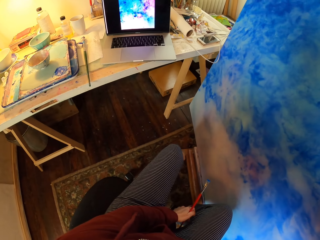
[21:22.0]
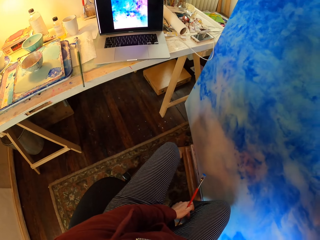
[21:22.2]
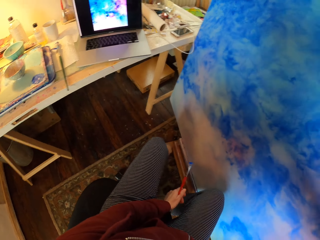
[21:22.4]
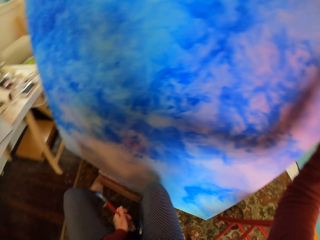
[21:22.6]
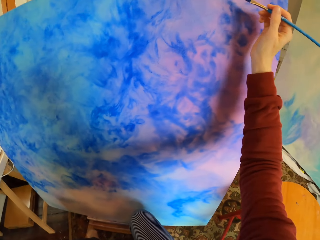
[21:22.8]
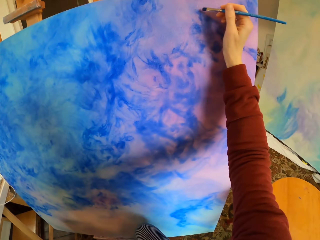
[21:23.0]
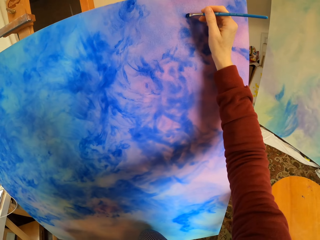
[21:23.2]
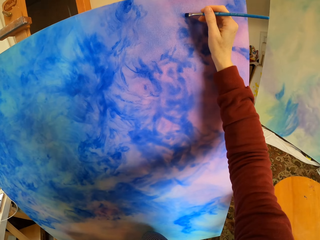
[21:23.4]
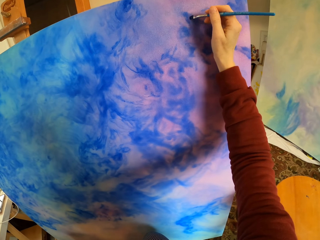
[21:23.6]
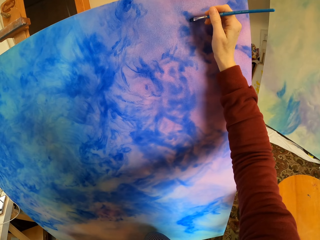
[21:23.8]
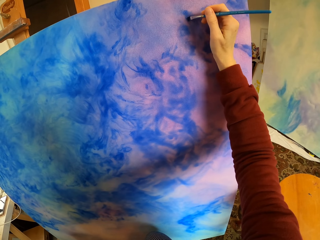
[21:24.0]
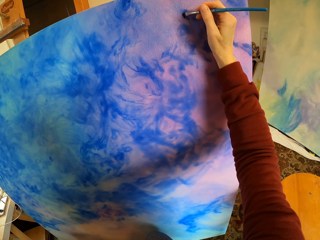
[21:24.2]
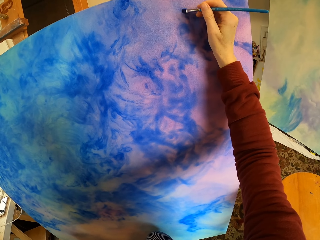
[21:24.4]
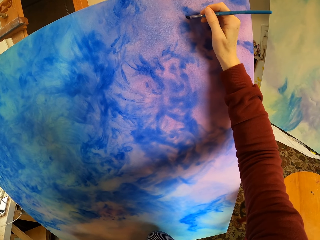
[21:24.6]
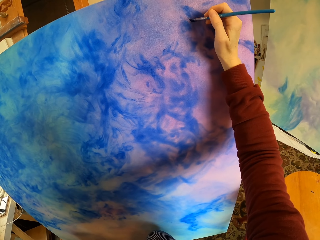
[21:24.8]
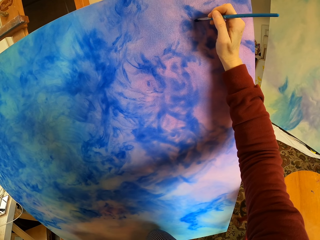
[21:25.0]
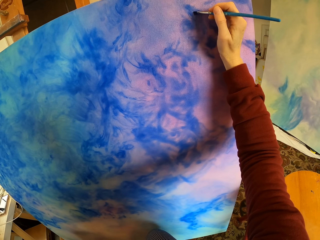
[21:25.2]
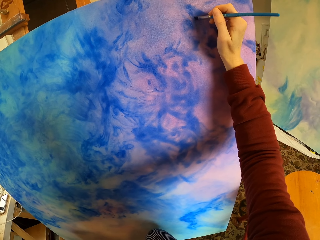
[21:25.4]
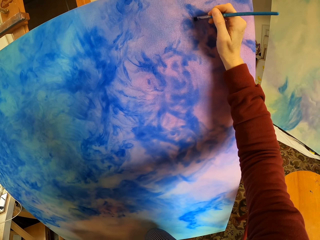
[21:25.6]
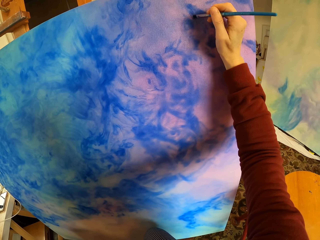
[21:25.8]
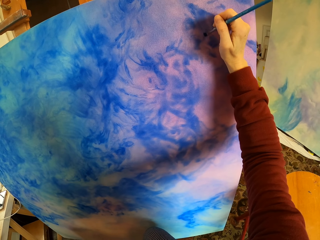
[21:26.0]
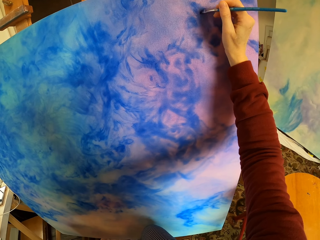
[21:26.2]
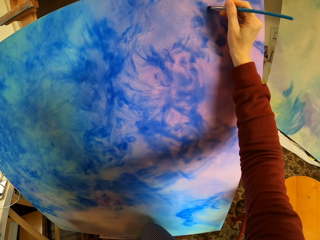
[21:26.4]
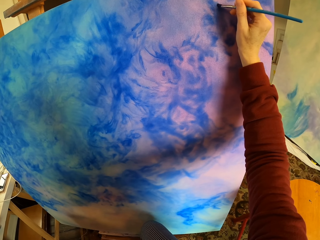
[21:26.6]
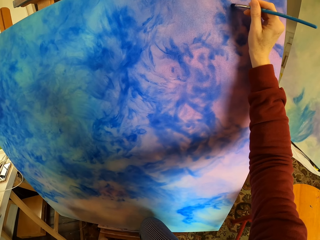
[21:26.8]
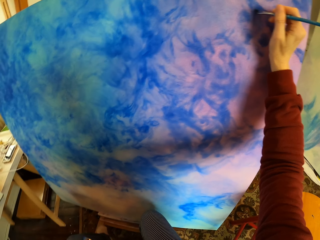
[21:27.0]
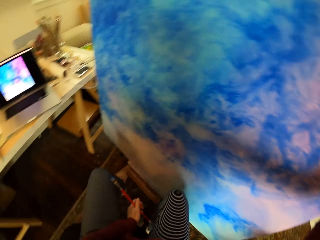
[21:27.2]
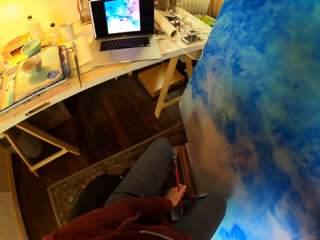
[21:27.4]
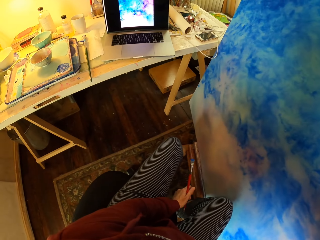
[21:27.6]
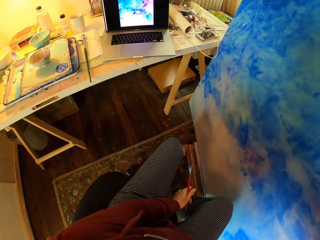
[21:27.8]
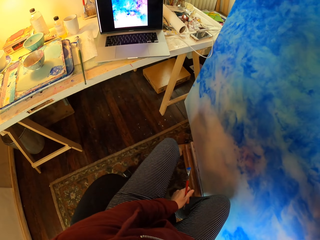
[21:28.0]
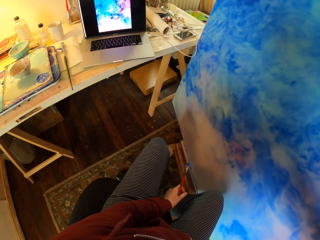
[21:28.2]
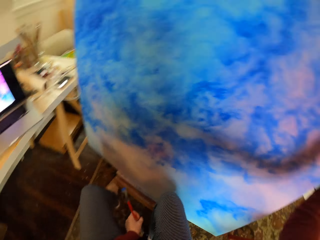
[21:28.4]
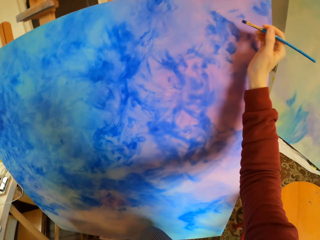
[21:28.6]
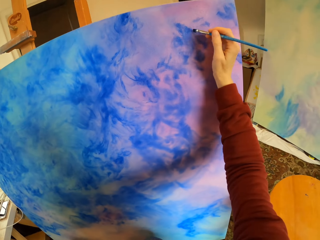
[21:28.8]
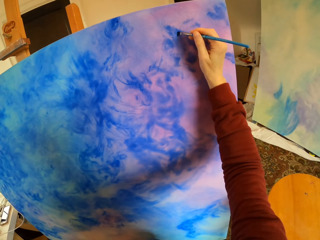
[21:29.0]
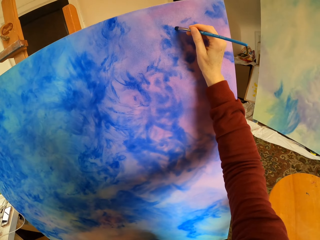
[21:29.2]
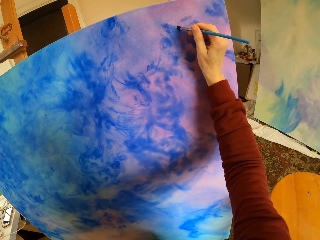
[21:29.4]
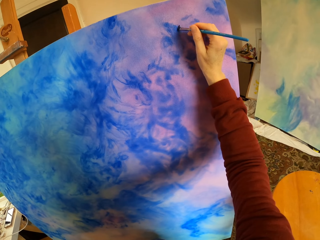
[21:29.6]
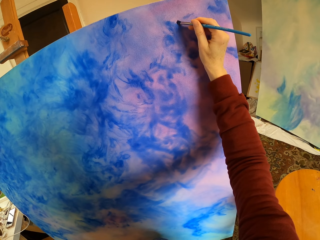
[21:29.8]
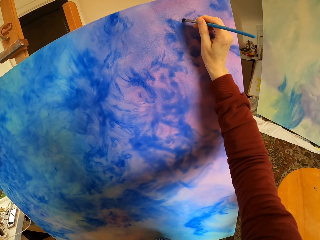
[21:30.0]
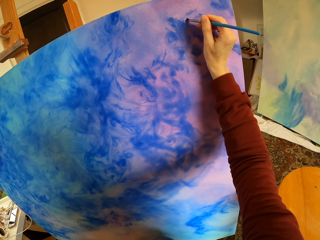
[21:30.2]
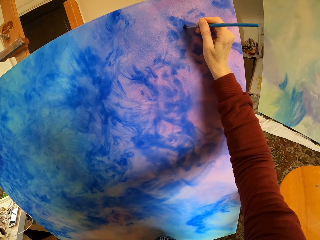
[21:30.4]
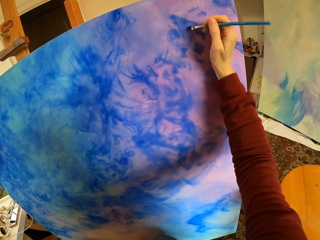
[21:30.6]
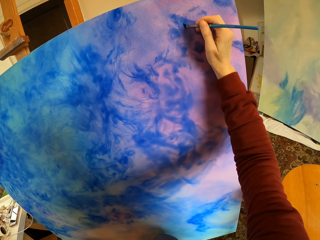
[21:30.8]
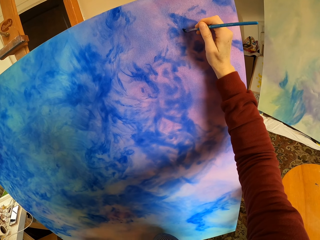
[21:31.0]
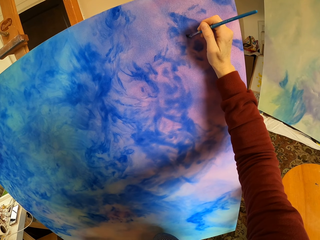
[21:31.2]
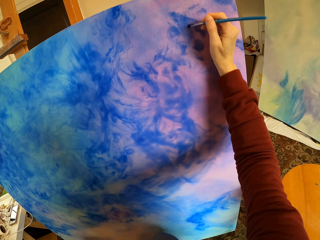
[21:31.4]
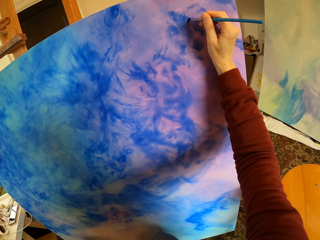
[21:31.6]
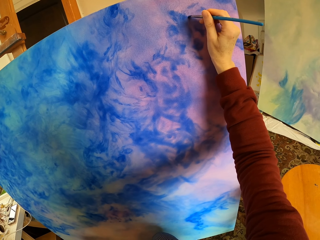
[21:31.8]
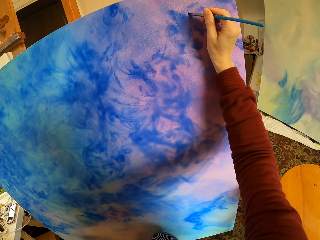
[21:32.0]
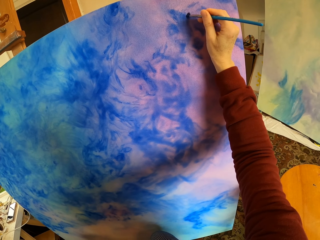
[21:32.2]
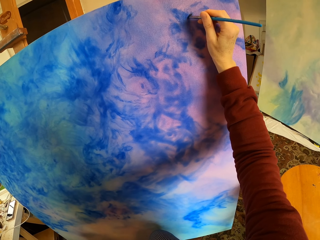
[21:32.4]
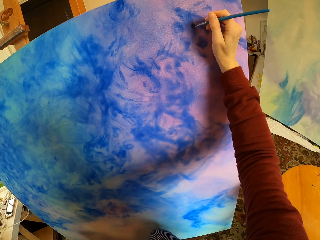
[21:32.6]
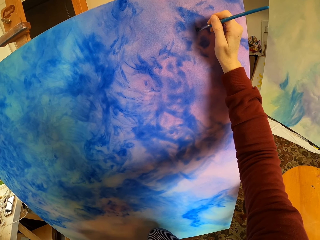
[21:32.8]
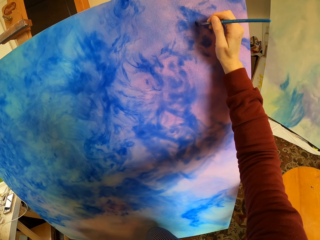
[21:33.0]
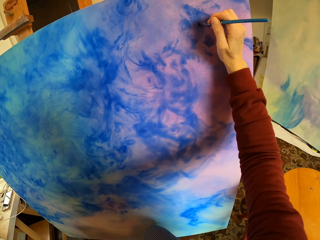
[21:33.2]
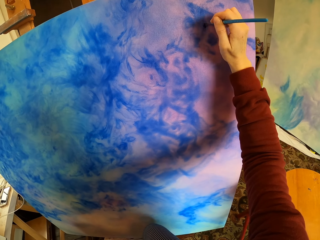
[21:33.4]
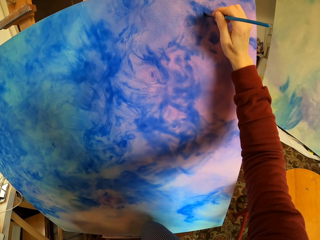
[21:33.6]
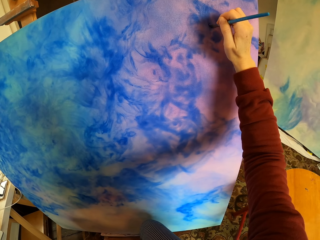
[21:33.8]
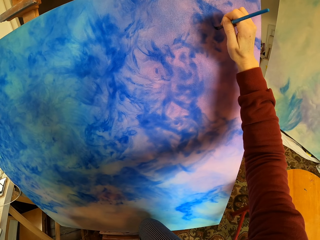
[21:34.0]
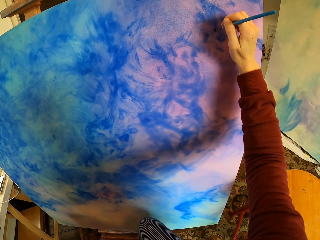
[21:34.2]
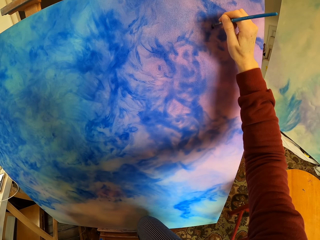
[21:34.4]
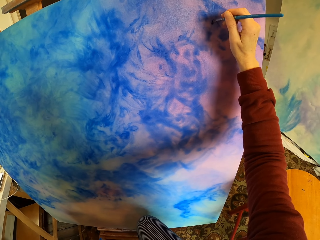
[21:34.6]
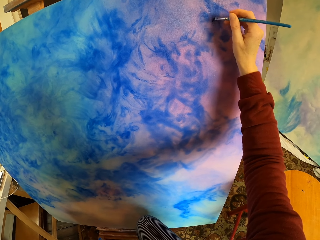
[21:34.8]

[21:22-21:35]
The camera wearer paints the wooden board or art. They look at the laptop. They paint the art.

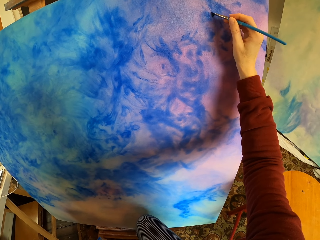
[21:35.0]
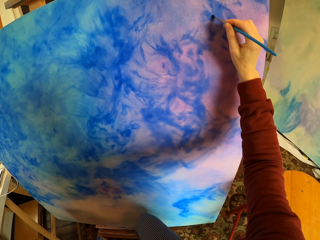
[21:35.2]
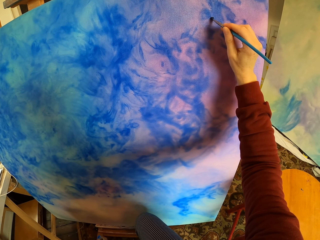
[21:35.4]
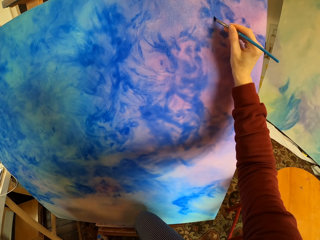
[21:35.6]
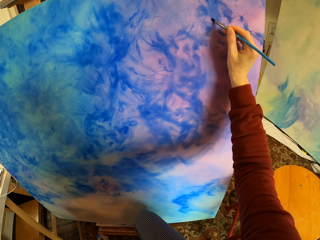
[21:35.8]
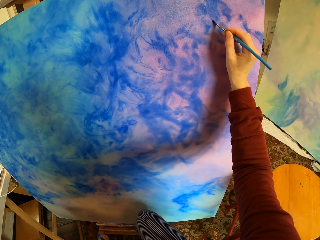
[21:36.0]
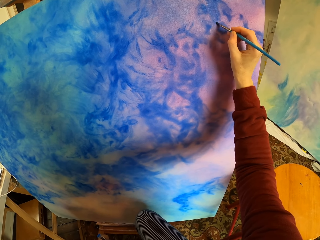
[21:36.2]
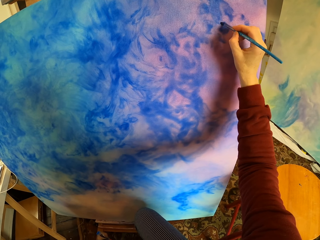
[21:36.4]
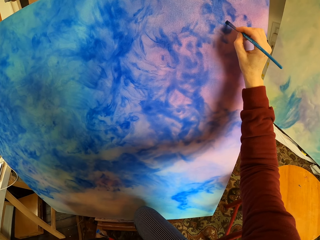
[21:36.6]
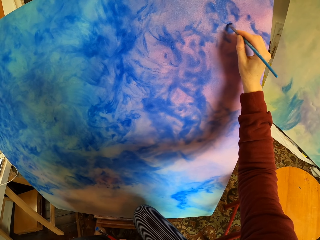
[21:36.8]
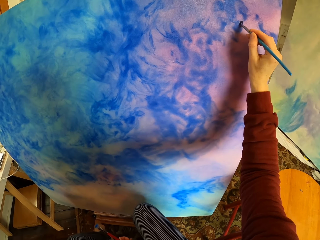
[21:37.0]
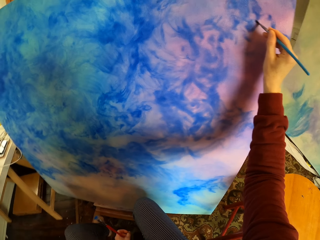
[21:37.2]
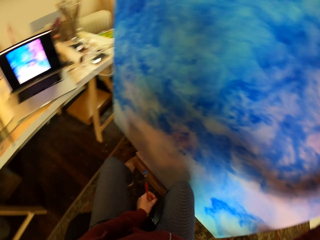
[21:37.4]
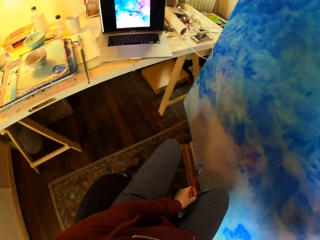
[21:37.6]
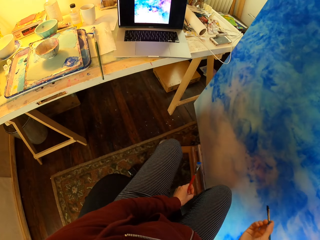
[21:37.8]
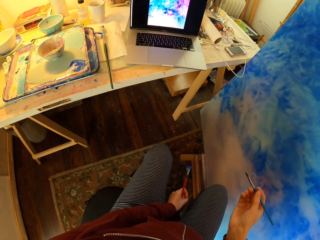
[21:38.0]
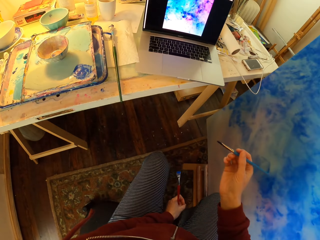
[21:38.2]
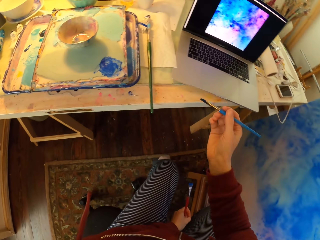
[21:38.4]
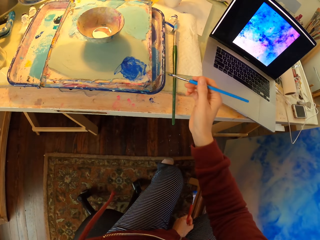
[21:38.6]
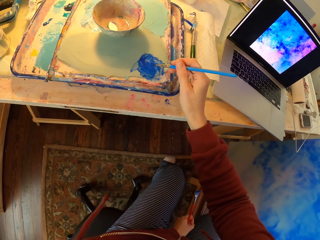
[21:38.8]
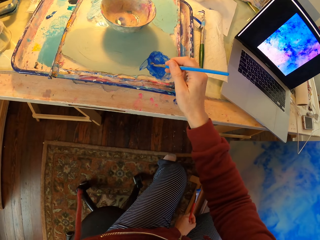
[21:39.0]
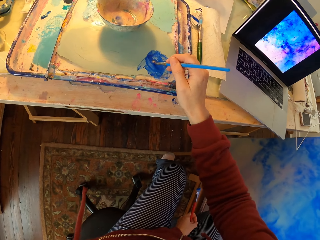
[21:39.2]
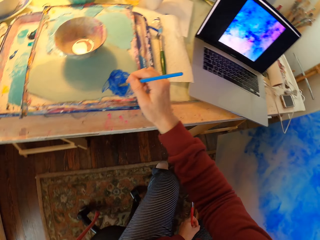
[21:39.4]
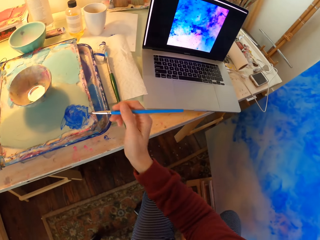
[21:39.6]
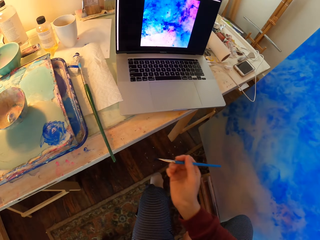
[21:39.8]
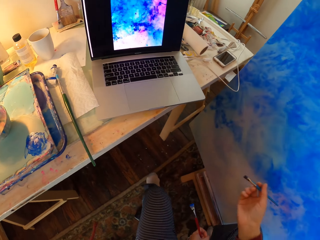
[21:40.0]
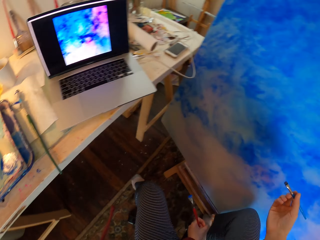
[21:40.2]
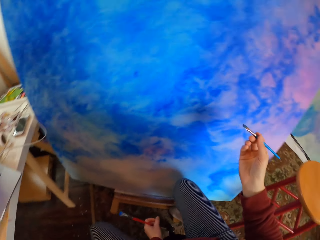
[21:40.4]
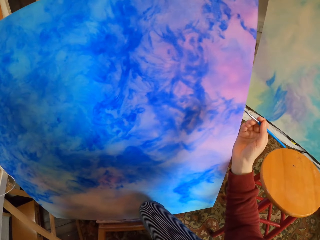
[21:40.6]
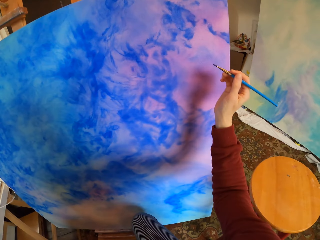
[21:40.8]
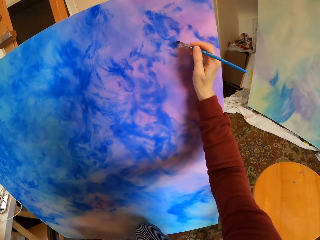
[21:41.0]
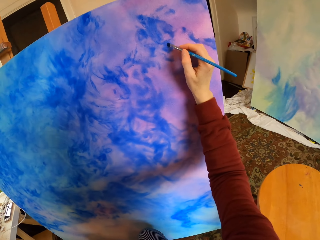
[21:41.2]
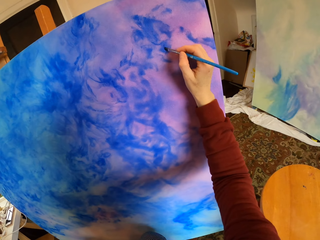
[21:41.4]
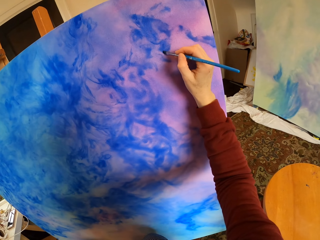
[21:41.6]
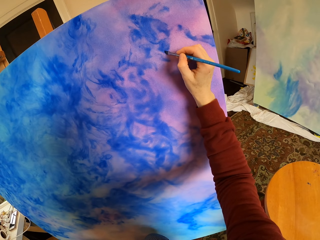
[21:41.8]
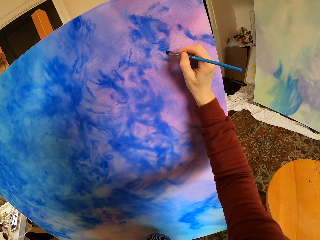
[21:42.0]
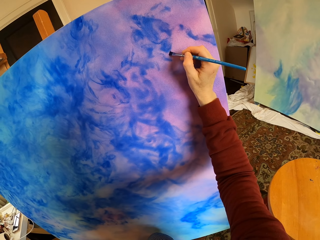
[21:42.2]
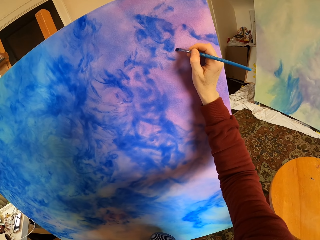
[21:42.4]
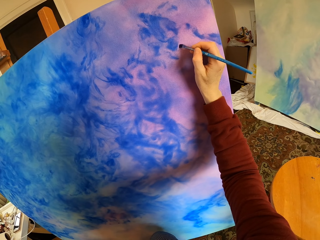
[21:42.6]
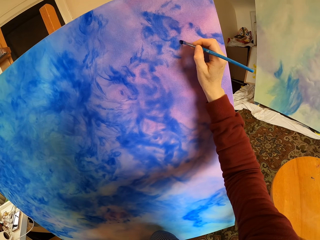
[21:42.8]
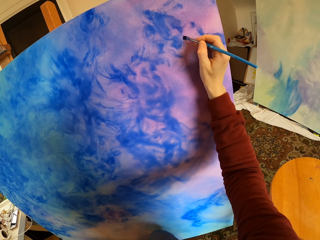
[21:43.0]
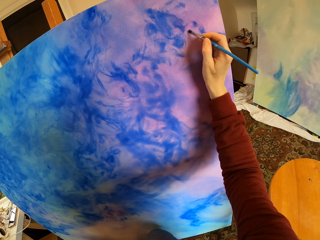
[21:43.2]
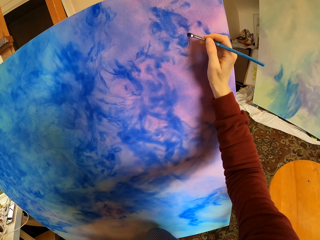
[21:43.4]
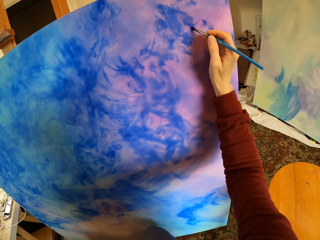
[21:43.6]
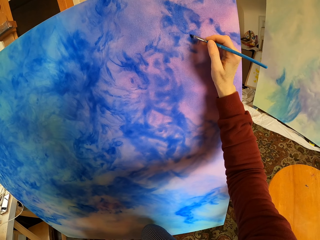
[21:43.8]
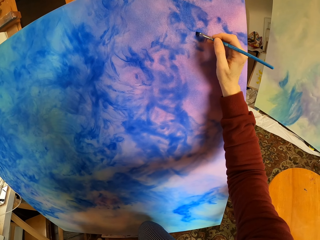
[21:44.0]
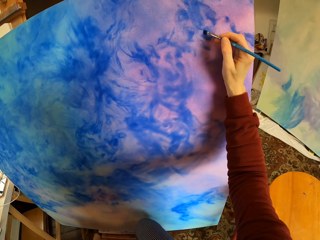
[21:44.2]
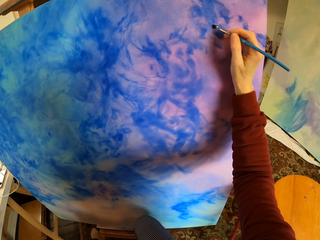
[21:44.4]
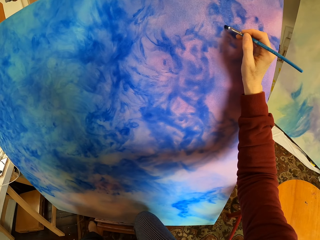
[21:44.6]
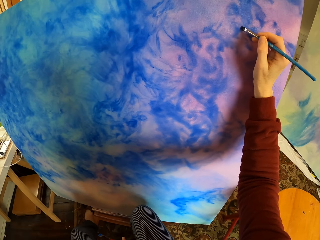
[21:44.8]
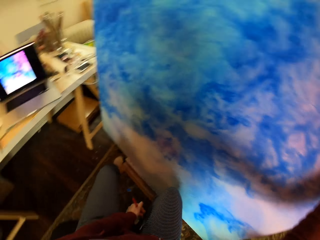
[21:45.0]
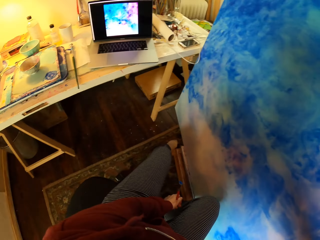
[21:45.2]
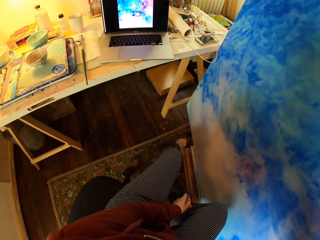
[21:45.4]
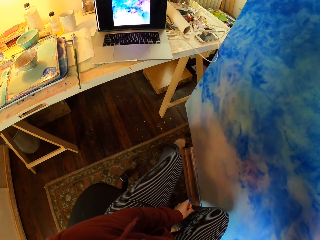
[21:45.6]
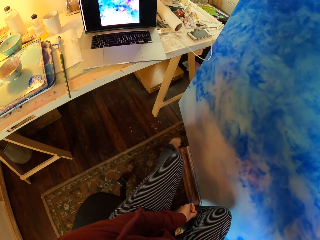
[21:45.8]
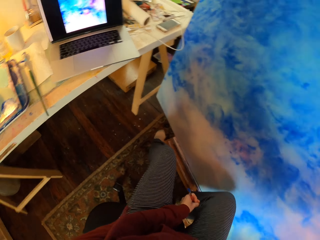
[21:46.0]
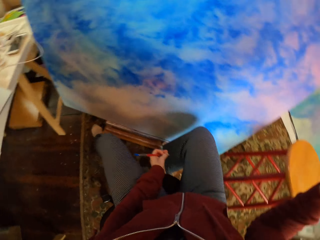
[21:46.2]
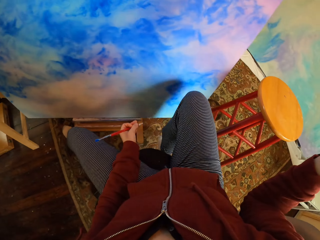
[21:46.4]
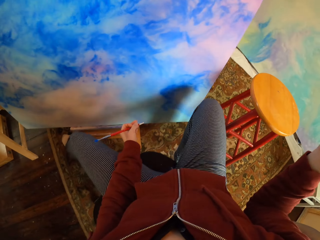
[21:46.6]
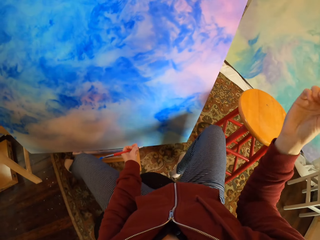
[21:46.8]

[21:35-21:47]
The camera wearer looks at the laptop. They put paint on the brush. They paint a wooden board. They look at the laptop.
